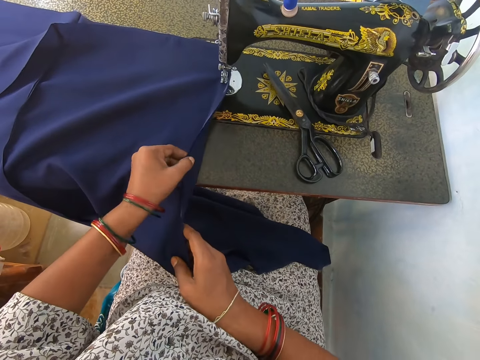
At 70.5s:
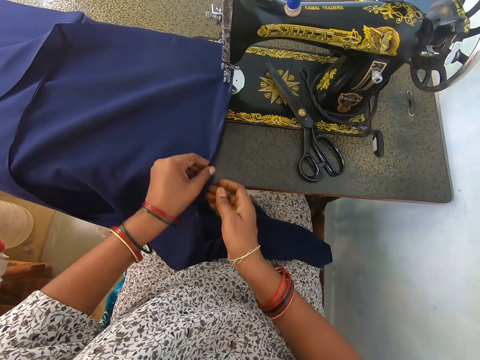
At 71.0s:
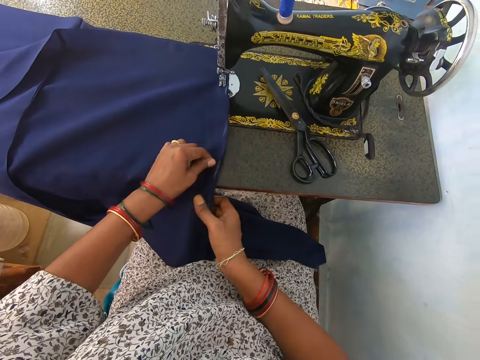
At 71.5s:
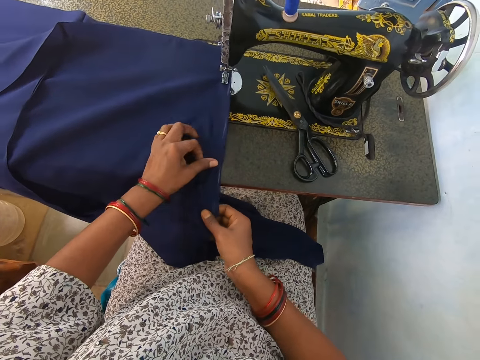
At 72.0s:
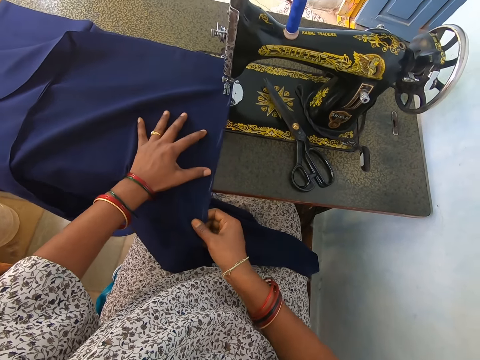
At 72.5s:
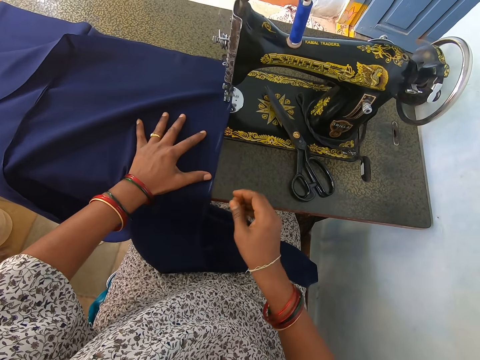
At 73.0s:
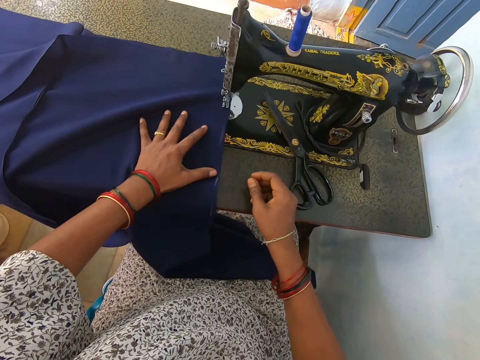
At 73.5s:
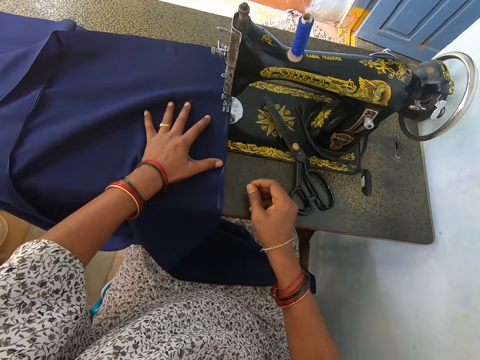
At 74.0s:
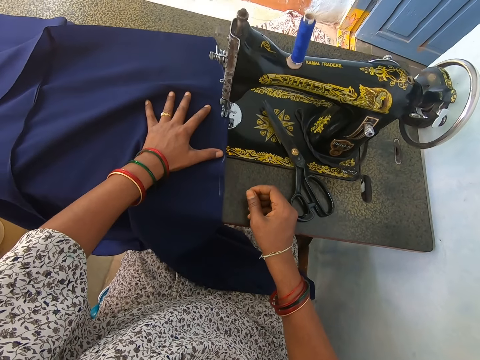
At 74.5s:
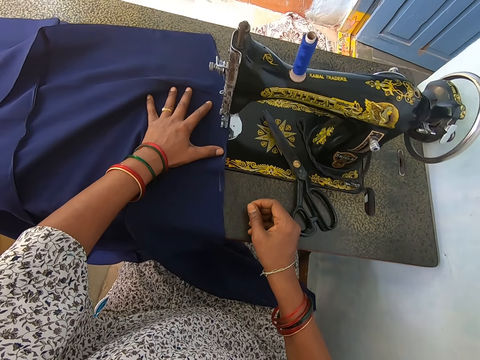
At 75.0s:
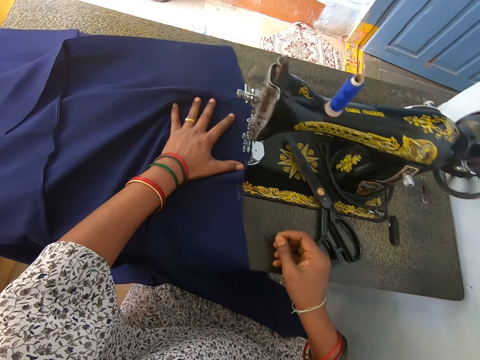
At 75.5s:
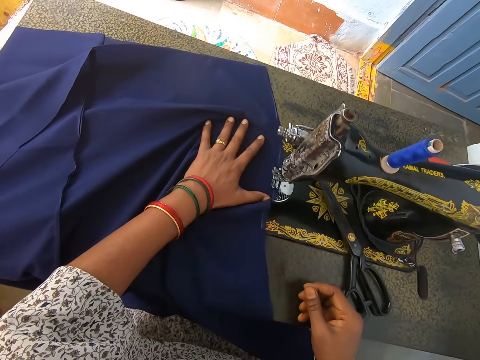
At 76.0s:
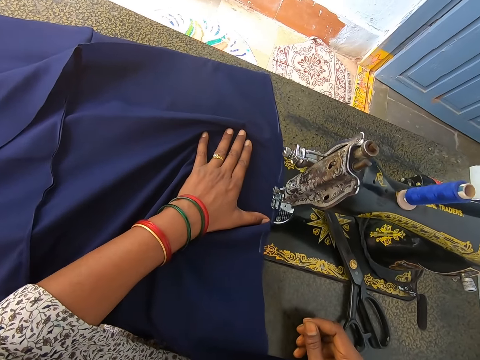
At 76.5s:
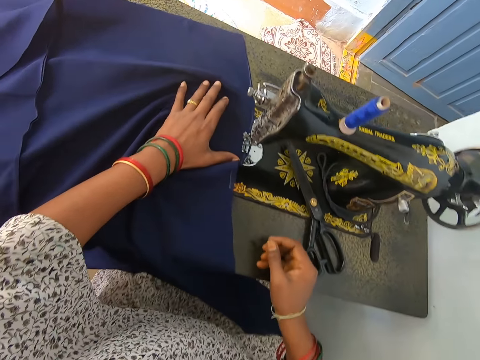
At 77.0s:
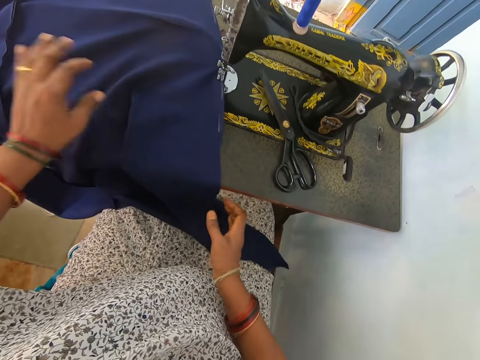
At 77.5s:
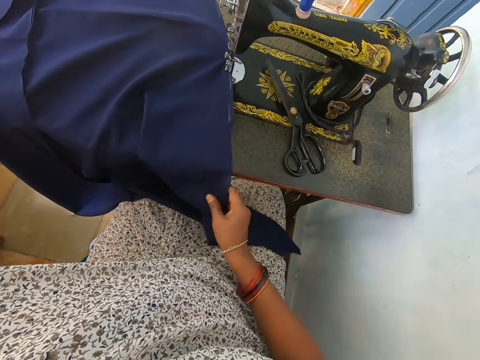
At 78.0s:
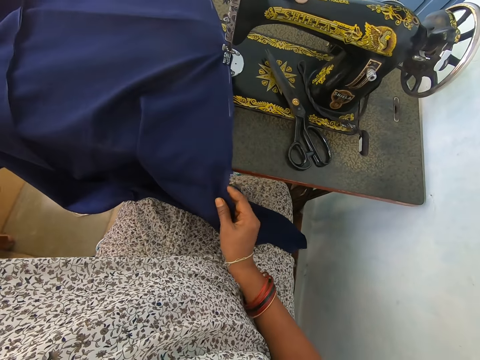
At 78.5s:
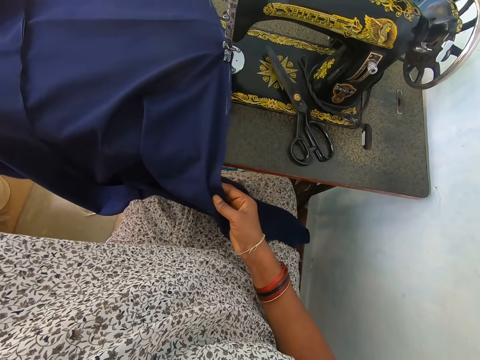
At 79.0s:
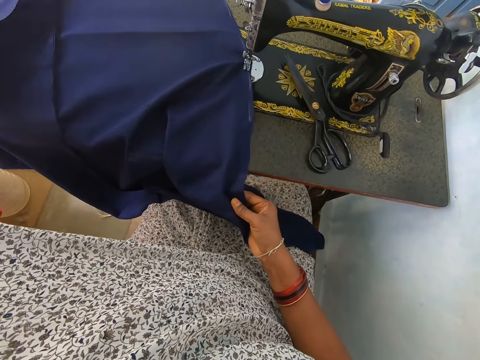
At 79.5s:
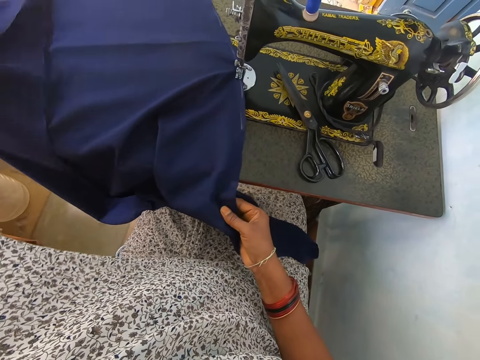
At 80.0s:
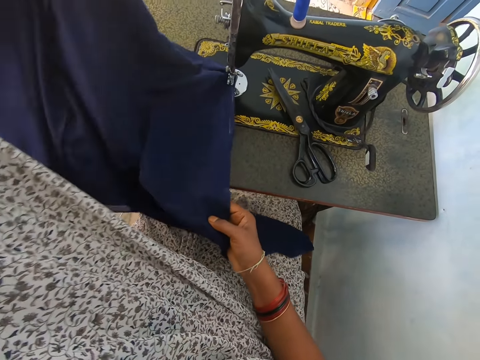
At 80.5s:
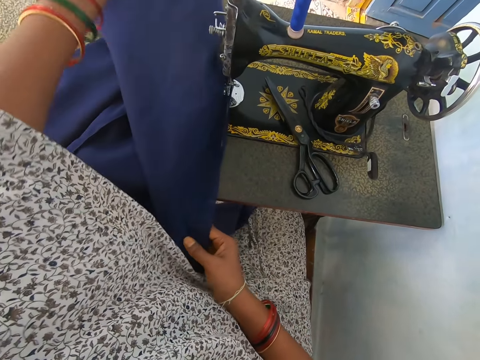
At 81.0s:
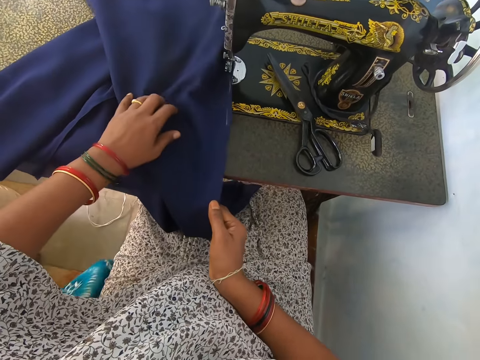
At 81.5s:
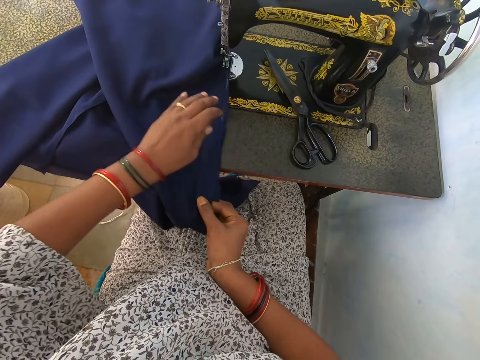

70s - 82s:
The camera wearer sews a cloth. They spread the cloth.

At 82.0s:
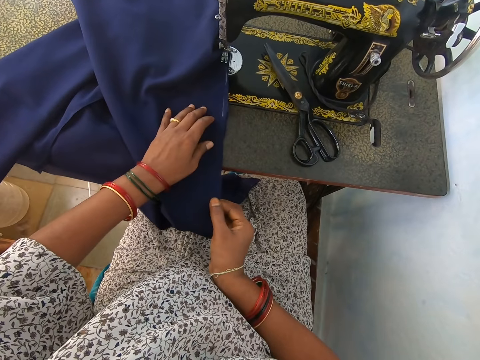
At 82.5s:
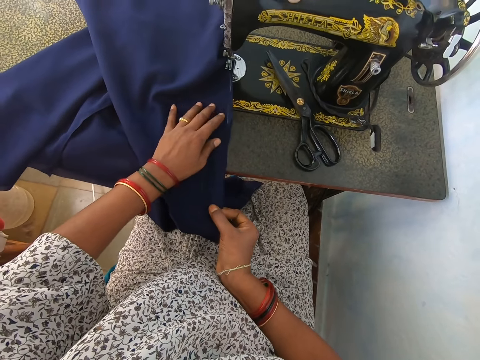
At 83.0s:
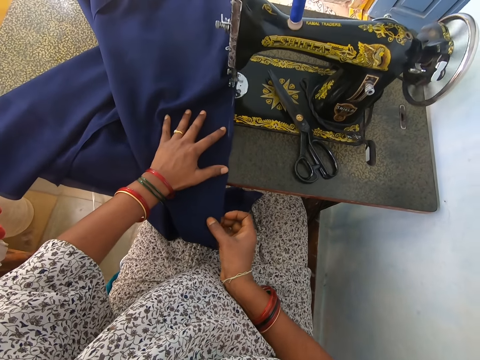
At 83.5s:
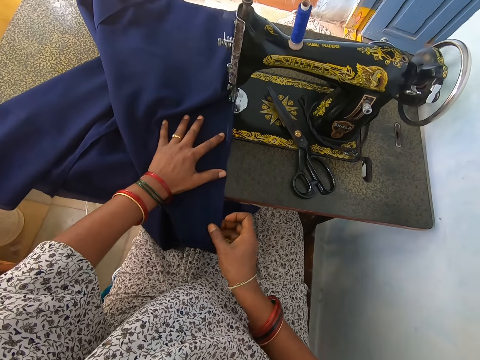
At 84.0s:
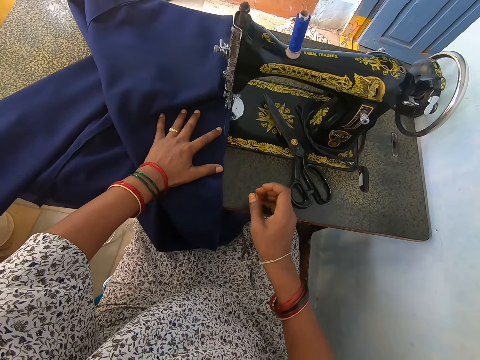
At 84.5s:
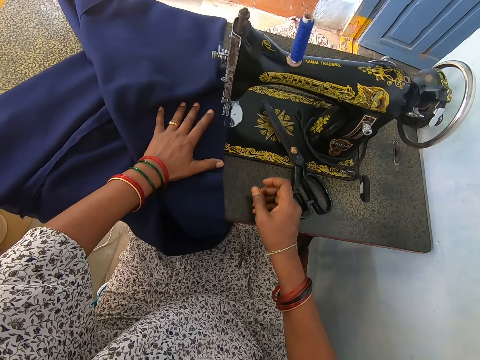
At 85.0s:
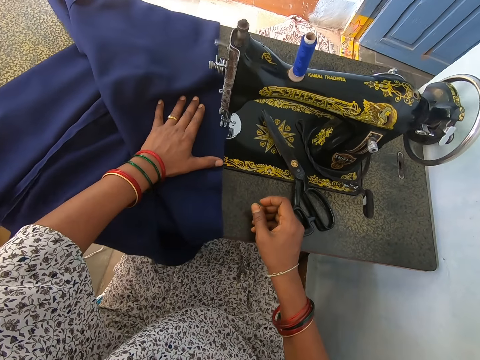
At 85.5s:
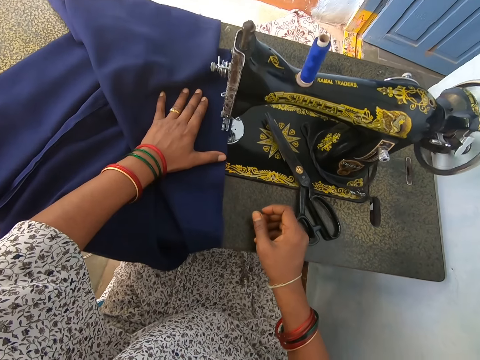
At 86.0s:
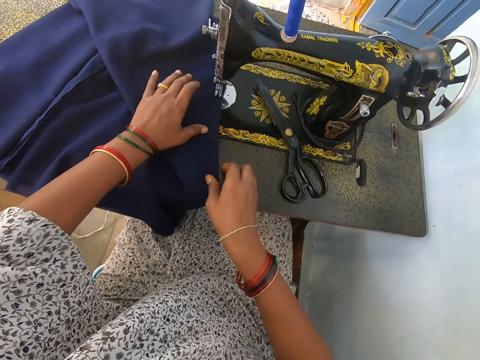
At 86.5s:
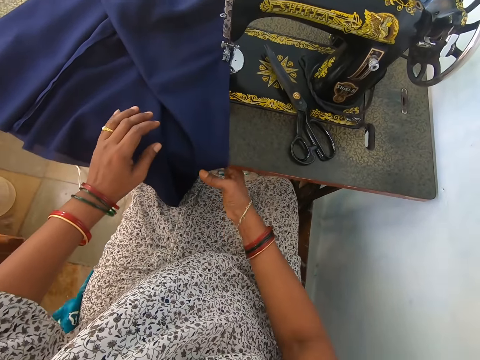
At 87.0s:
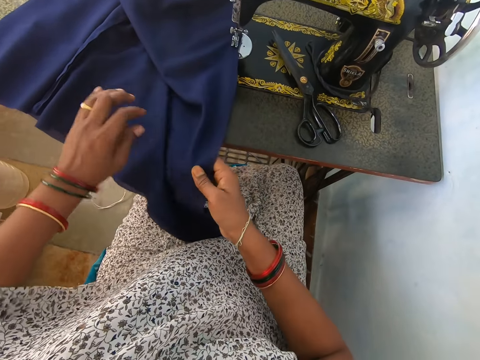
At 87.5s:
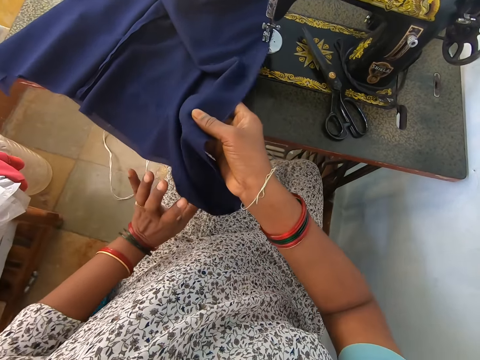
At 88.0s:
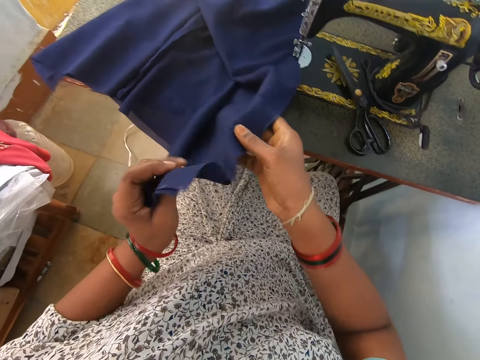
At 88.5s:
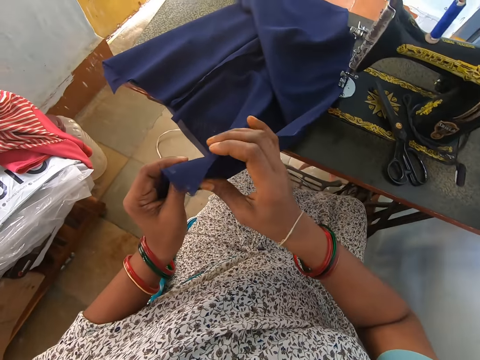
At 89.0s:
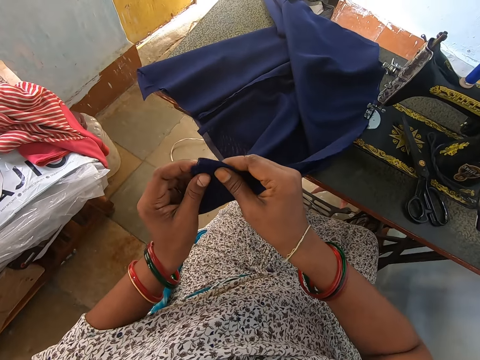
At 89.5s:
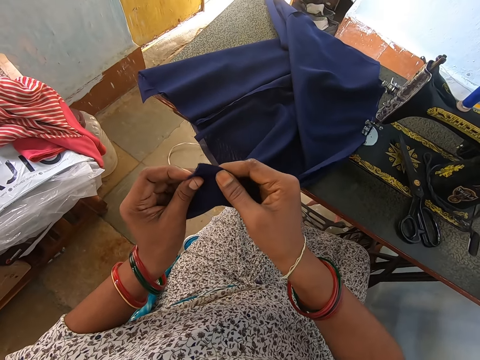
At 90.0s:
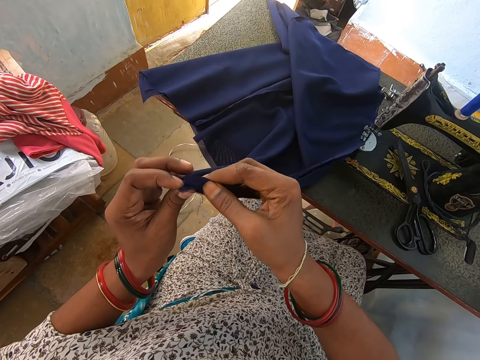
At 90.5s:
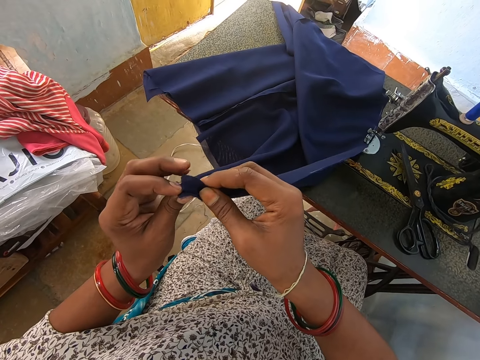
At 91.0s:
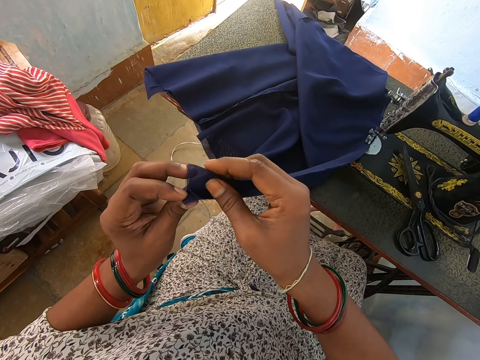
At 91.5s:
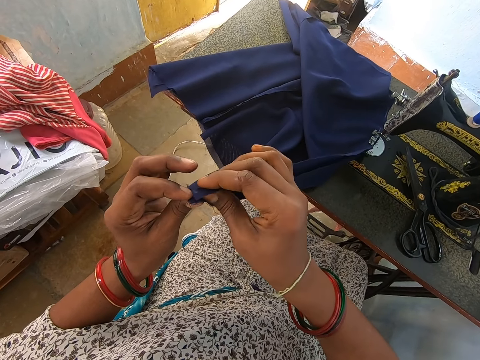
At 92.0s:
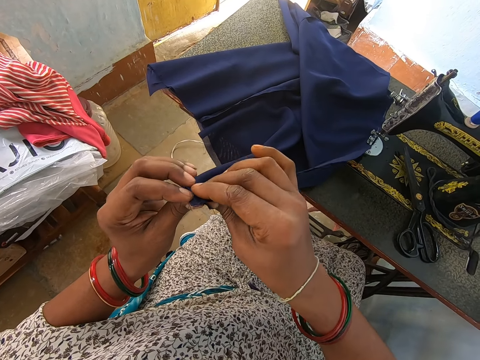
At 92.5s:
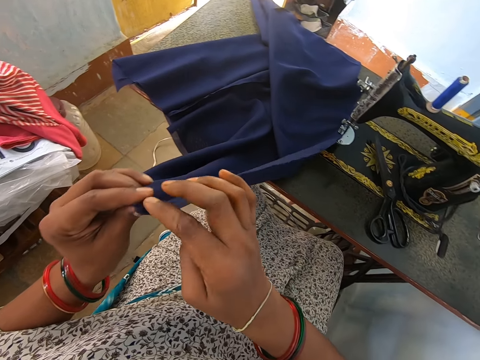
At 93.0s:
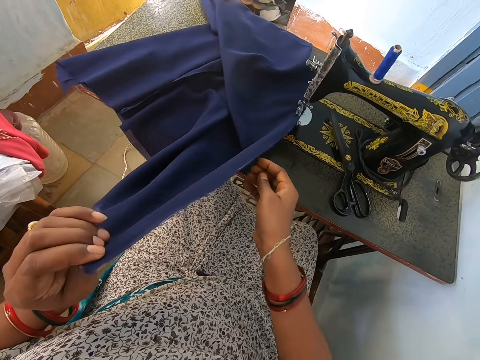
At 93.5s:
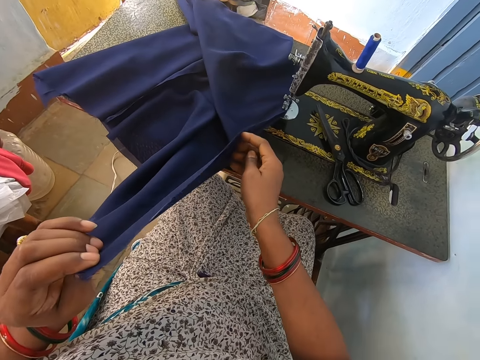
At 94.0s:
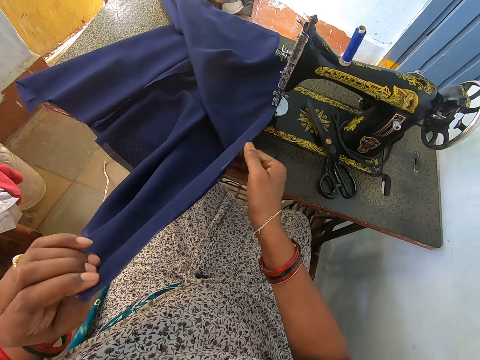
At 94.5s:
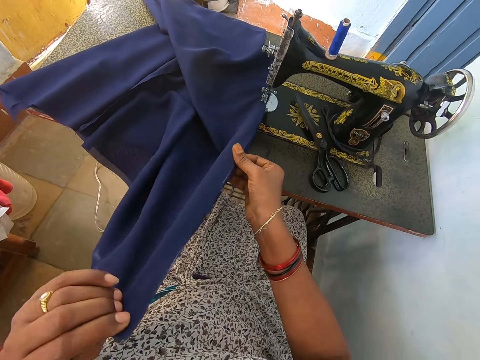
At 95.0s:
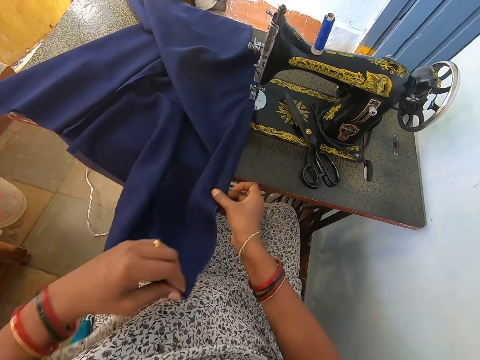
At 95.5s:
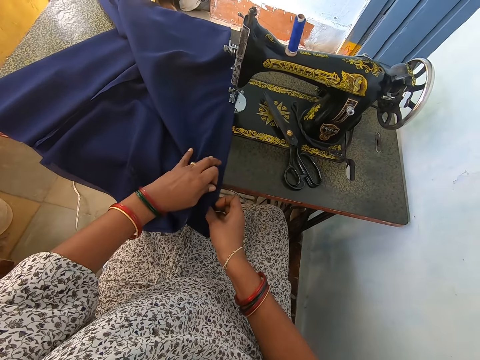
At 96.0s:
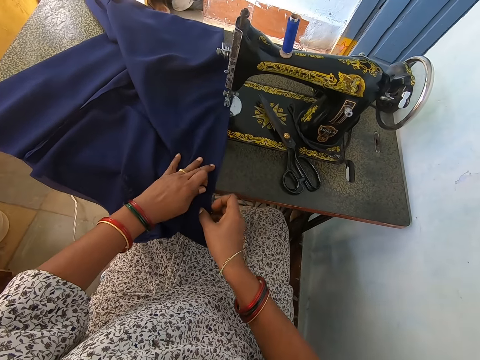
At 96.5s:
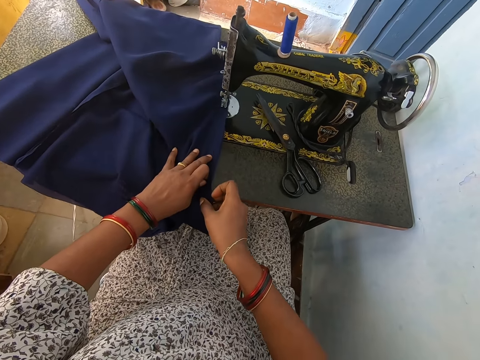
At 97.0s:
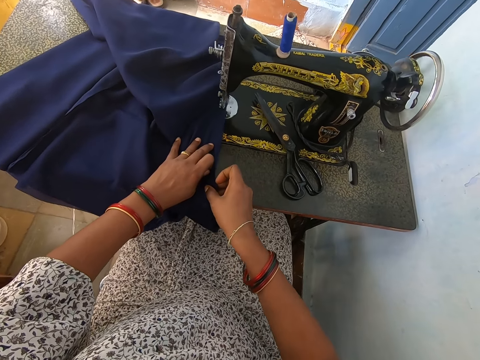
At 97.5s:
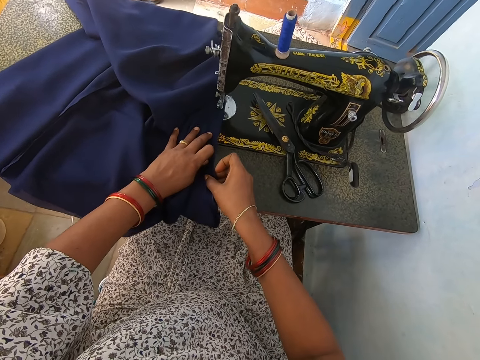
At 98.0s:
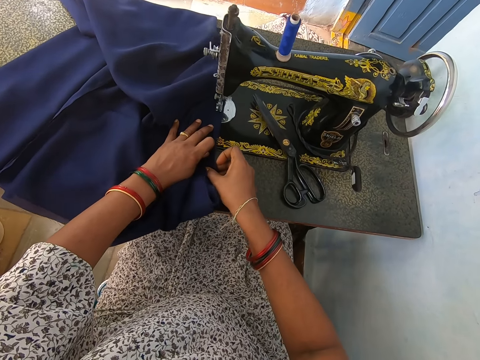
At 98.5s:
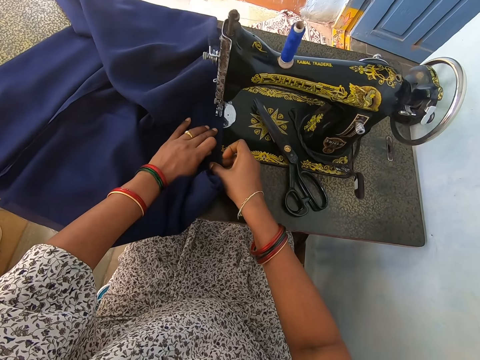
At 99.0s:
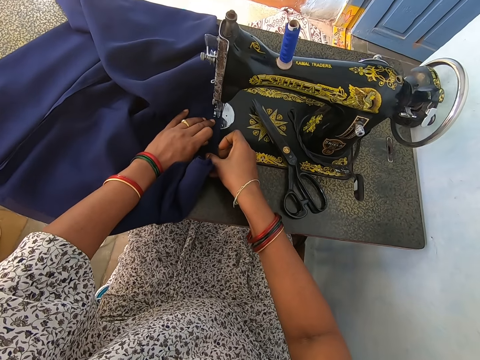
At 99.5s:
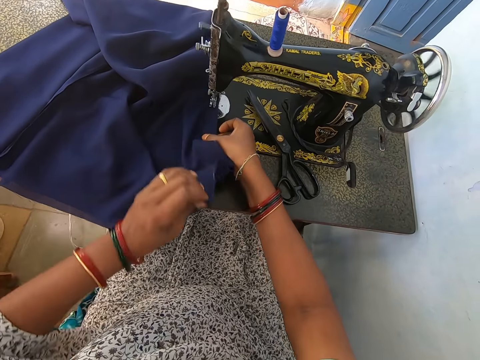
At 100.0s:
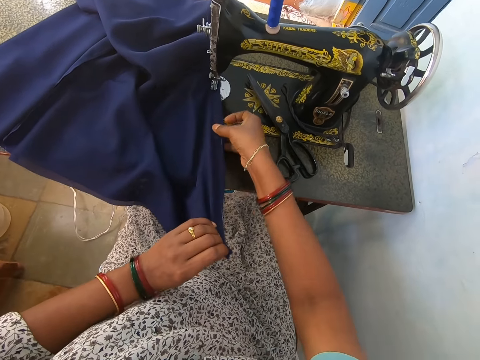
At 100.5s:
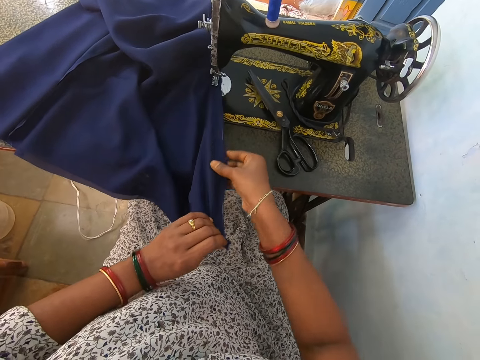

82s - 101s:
The camera wearer sews a cloth. They hold two pieces of cloth together. They touch the fabric. They sew the cloth.
